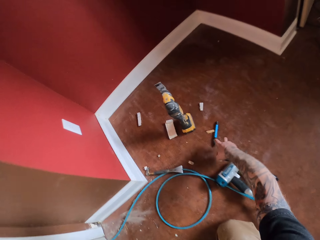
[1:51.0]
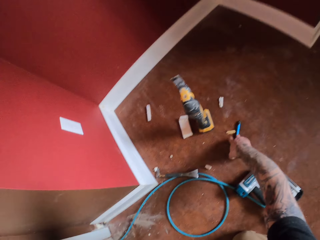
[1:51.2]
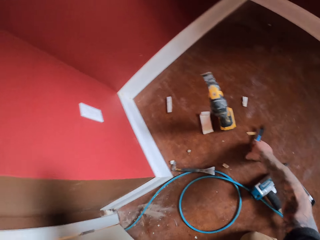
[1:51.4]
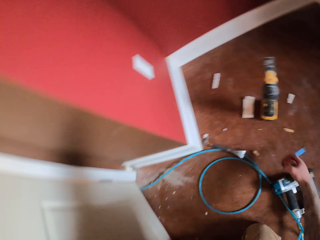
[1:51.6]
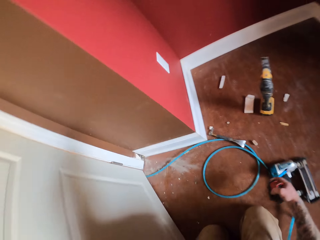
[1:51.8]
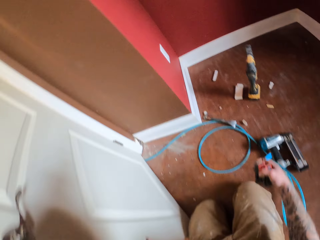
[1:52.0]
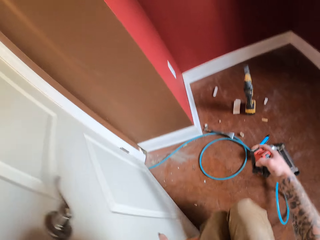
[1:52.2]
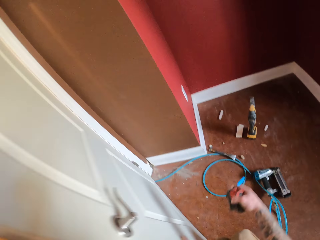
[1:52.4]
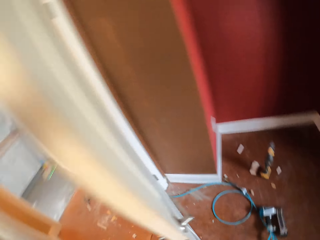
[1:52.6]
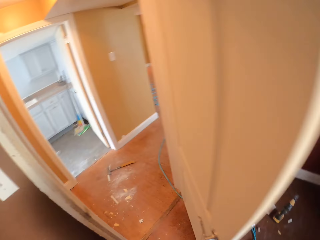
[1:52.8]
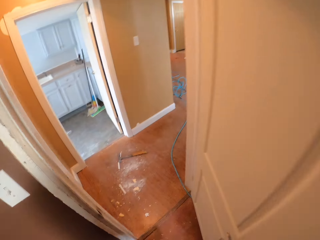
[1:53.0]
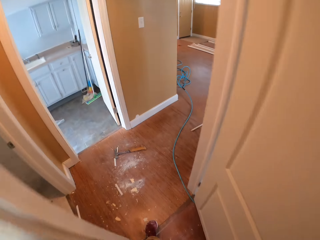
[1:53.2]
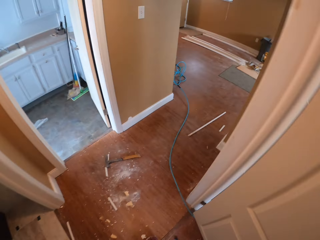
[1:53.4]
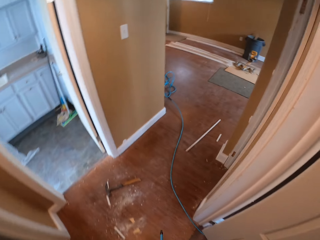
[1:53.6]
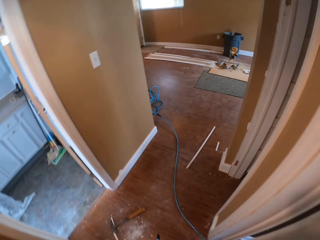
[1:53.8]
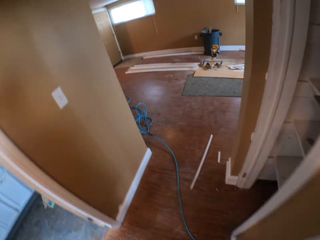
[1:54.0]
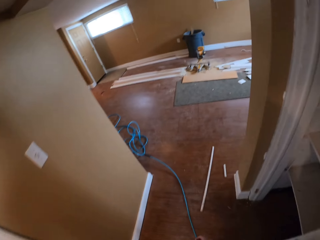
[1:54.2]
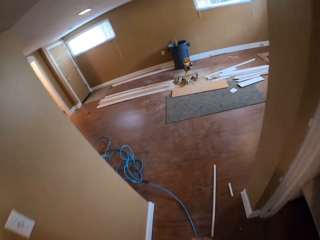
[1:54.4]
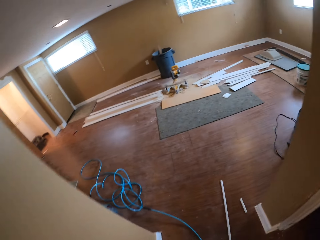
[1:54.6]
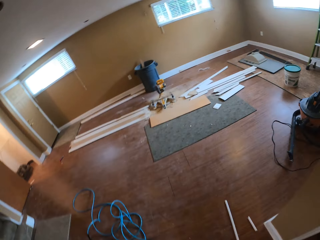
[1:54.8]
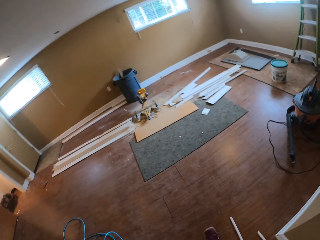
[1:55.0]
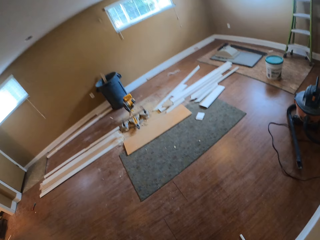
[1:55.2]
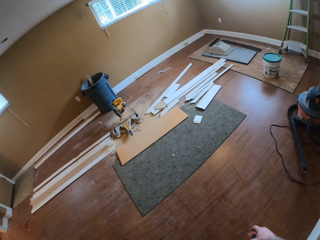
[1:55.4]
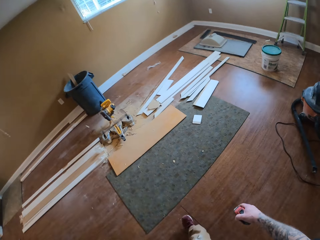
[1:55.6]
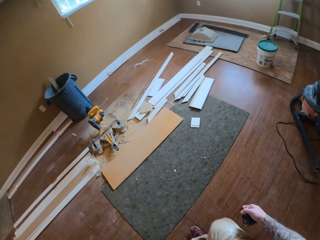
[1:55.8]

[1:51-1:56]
The camera wearer picks up a pen on the floor. They walk around the room.

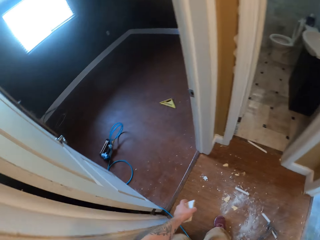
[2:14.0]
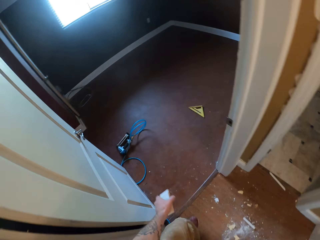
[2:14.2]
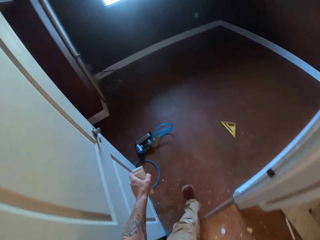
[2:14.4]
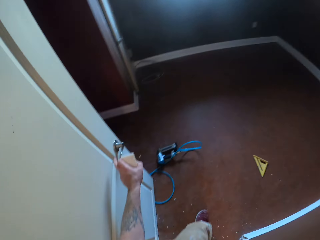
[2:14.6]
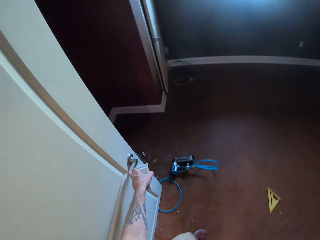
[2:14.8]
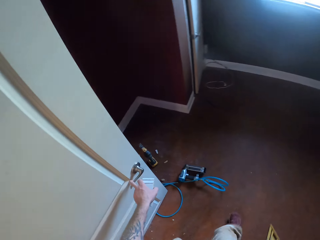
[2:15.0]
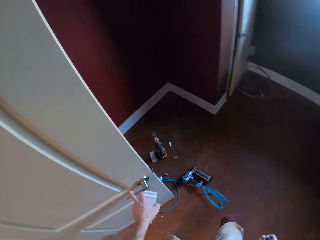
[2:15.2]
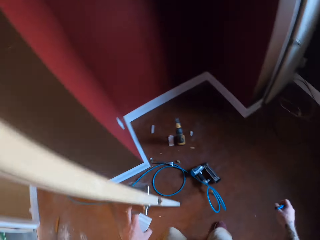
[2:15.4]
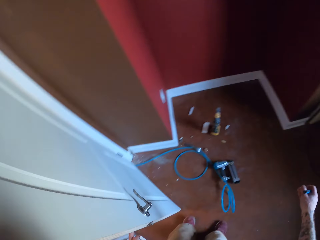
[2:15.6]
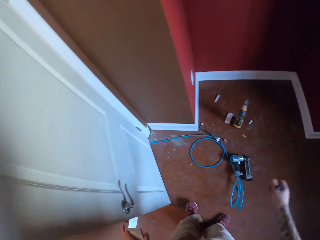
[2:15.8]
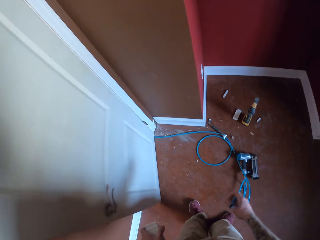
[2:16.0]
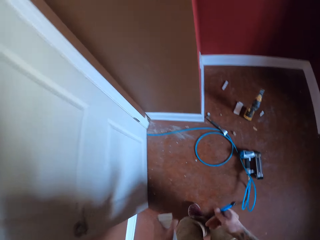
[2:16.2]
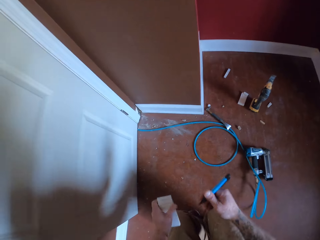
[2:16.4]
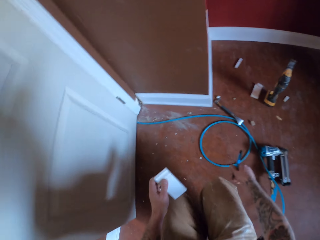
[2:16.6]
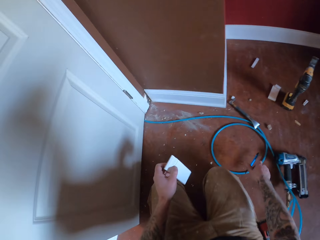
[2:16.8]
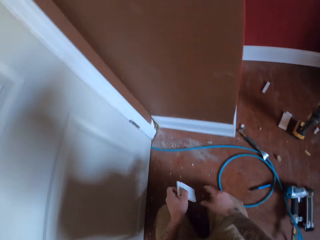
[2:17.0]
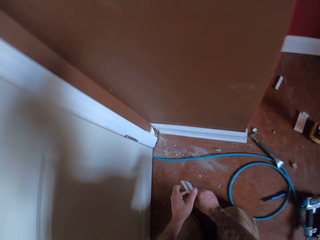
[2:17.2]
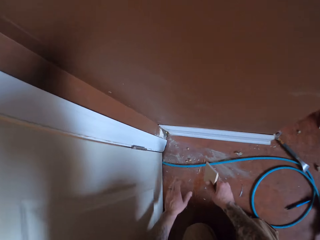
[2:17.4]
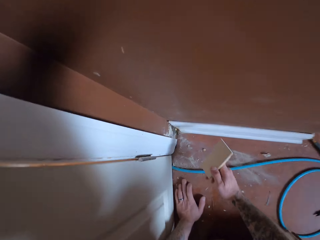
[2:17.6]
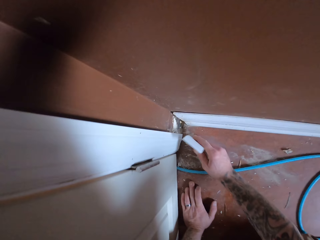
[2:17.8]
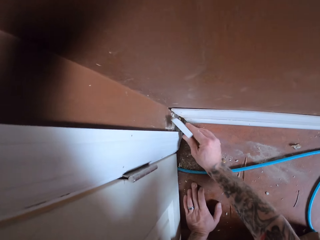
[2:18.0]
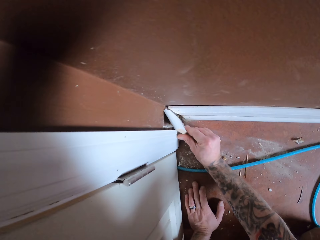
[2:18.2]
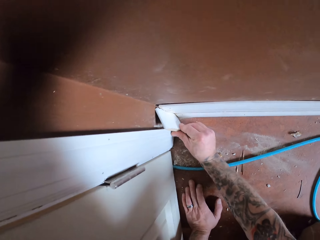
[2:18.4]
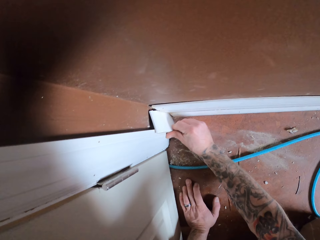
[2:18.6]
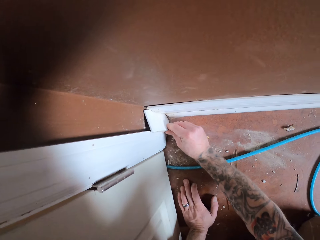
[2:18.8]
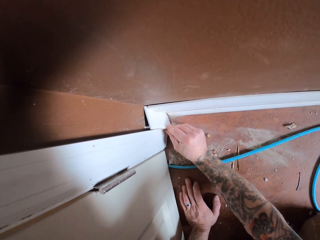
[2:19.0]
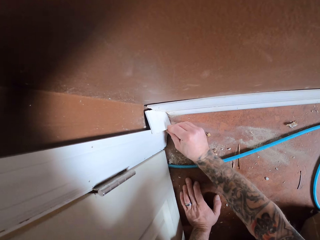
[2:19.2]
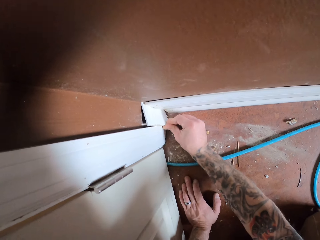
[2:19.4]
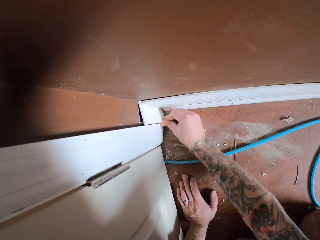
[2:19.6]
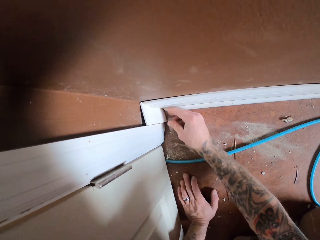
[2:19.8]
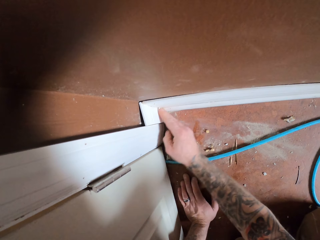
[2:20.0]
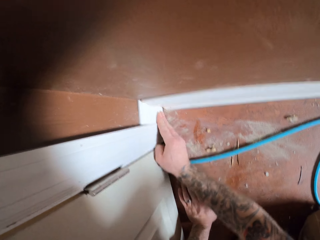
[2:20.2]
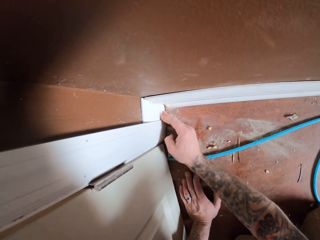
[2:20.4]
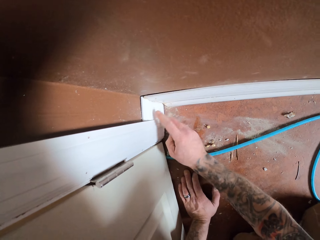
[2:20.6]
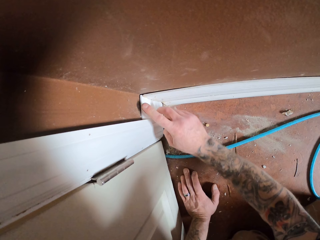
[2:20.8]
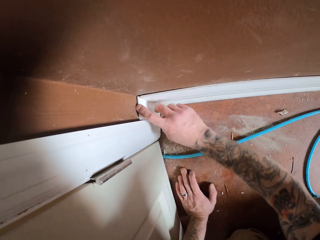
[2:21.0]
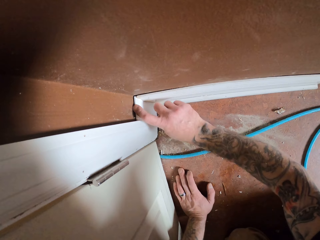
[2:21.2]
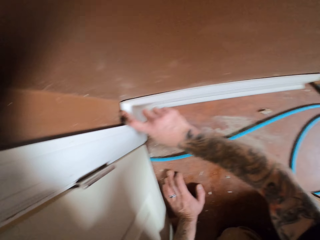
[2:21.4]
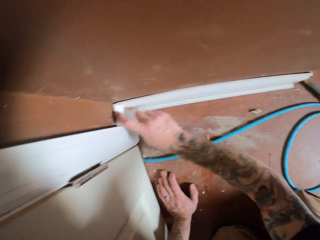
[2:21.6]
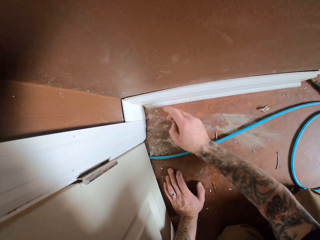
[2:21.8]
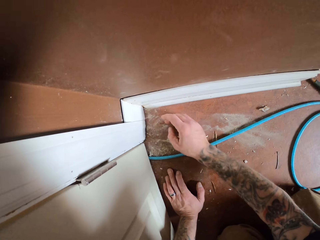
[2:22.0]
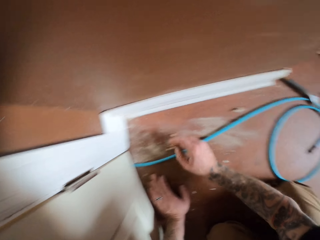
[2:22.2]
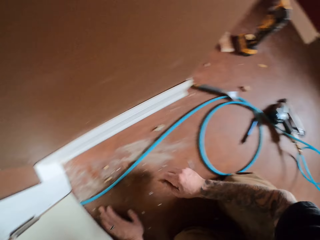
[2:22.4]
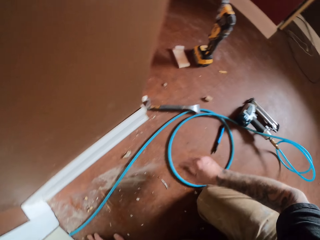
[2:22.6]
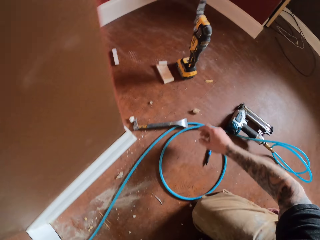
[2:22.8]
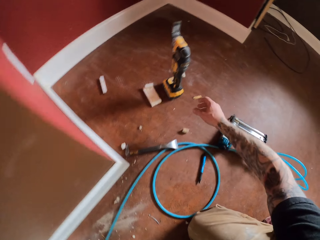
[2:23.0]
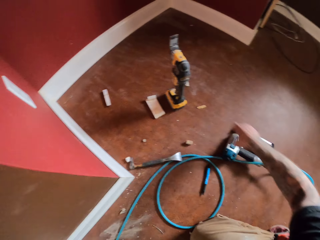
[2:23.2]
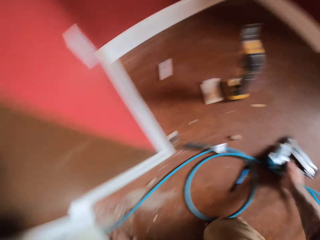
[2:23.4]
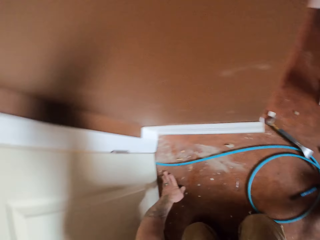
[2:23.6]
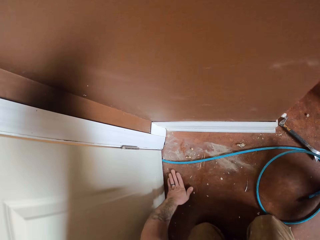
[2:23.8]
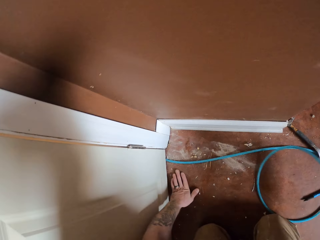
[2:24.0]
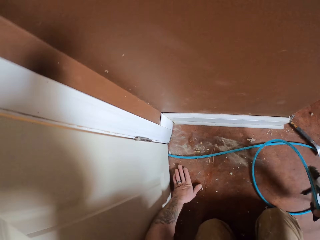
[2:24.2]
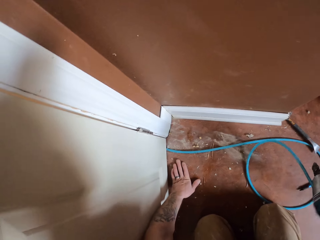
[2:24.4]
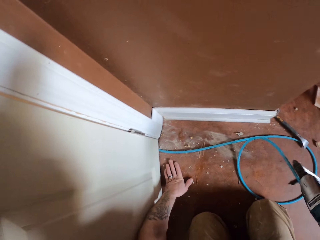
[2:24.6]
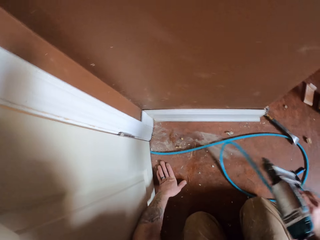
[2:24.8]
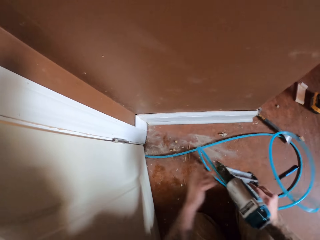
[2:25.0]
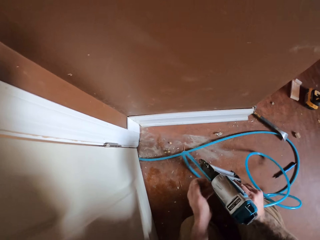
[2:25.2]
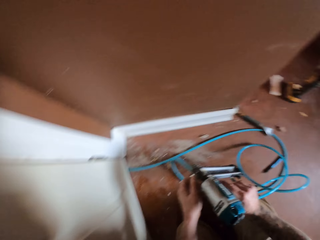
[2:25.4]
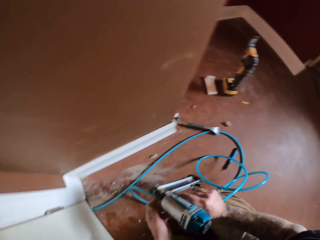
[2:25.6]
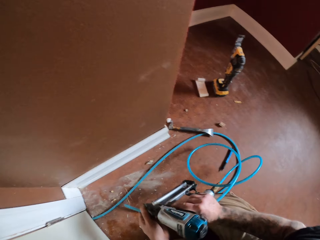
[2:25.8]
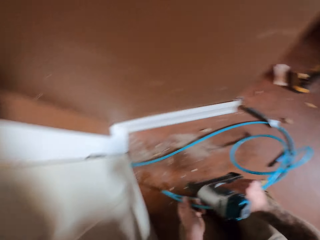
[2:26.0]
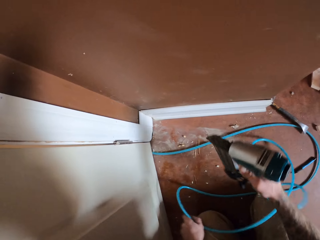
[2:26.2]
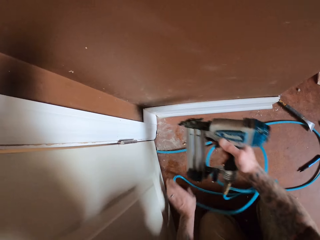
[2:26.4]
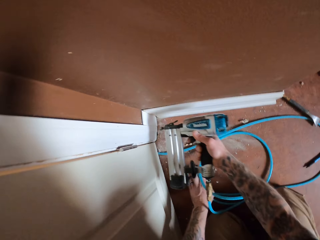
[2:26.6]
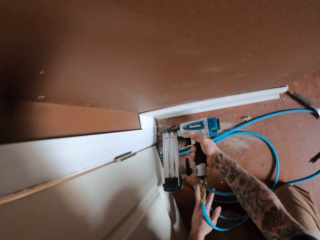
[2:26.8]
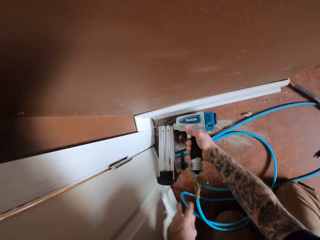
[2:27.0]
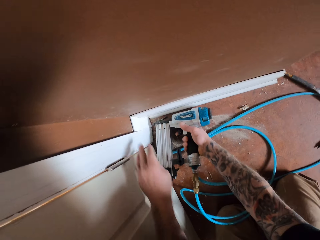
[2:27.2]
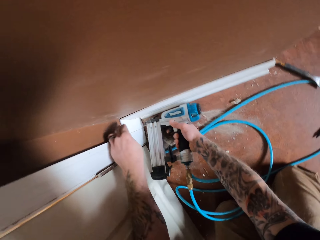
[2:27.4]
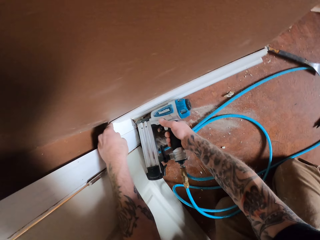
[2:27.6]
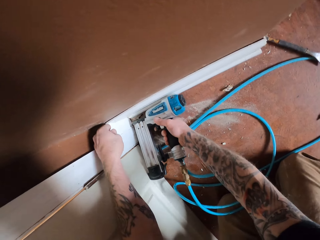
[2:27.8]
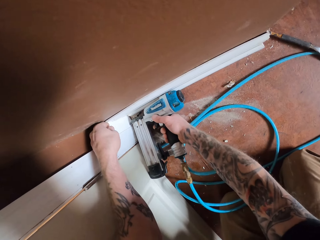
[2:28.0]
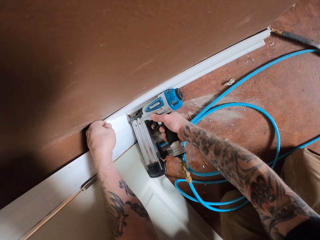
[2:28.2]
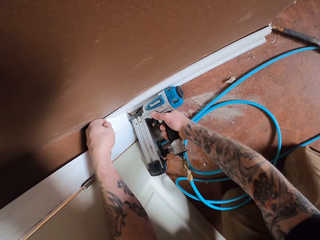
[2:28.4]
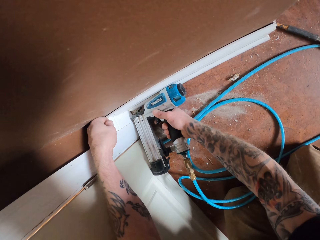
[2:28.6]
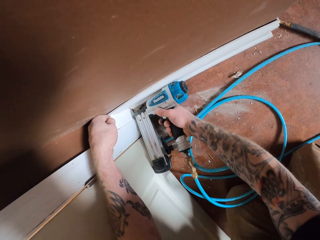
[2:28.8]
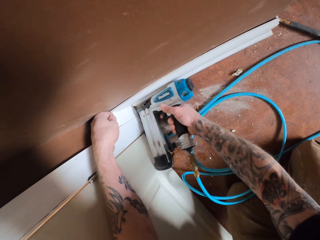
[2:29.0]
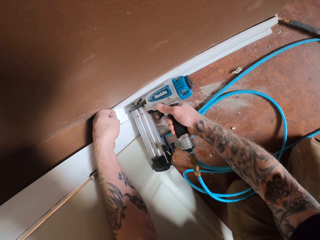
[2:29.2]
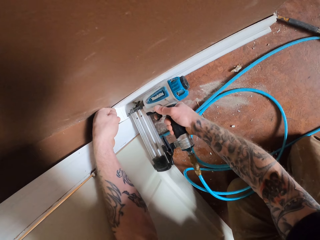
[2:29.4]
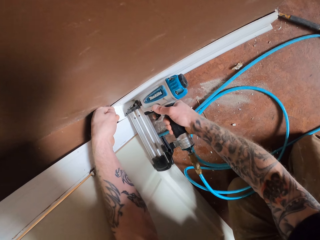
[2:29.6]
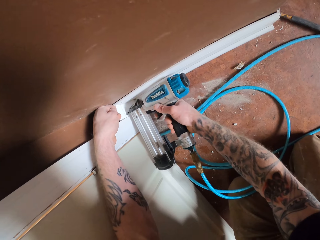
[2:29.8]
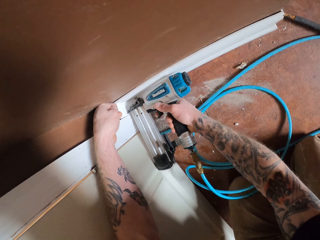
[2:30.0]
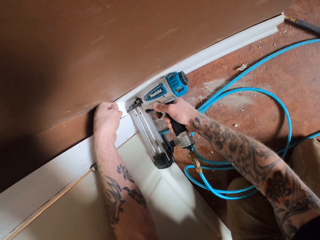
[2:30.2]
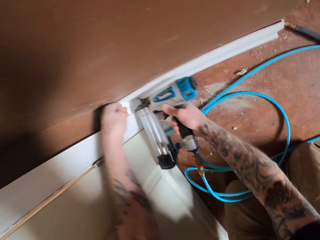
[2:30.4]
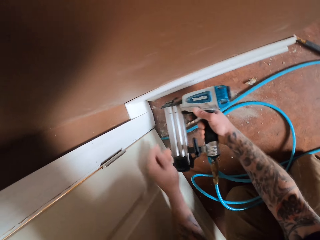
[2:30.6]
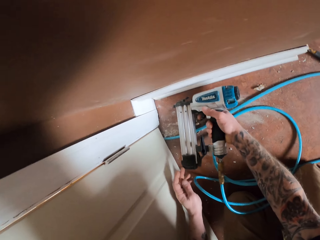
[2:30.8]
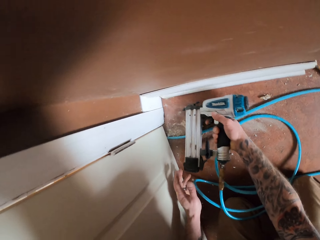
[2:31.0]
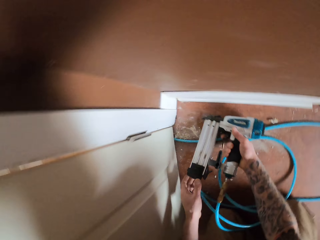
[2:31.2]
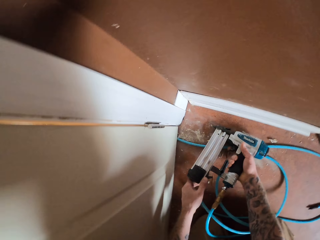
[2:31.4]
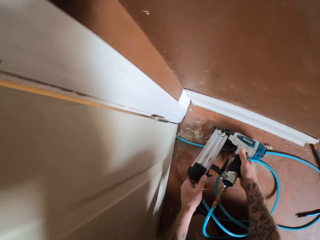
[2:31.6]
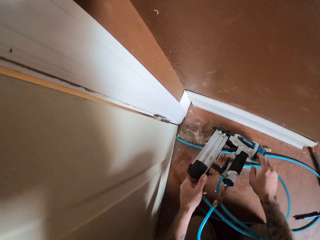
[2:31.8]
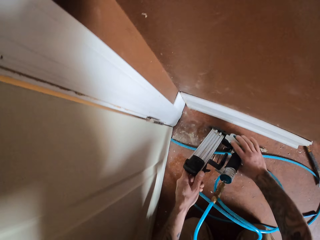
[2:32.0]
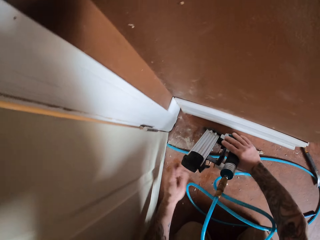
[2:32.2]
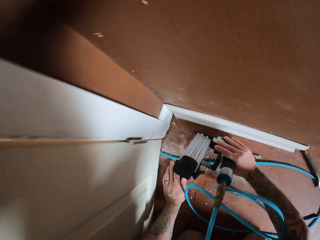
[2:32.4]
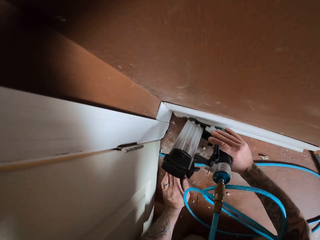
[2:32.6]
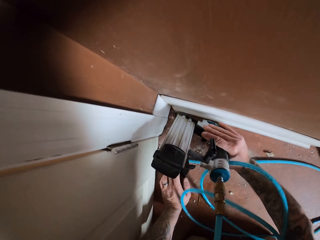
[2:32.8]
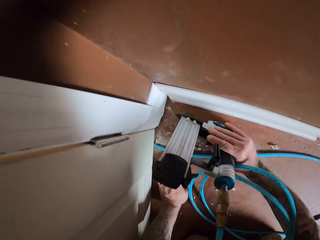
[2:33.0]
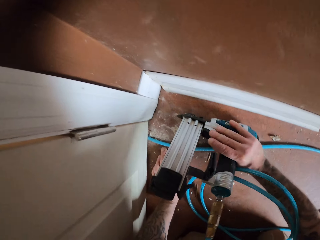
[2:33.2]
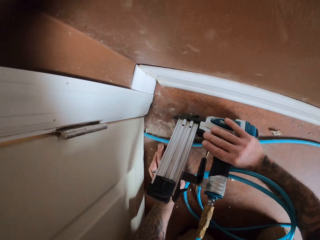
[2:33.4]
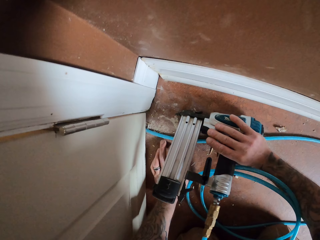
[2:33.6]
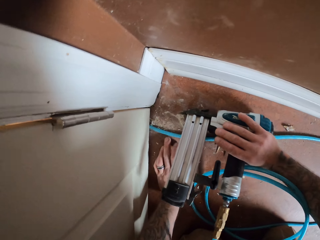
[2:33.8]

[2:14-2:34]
The camera wearer closes the door. They kneel down on the floor. They drop the pen on the floor. They insert the wood in the jamb door. They fix the piece of baseboard on the wall. They pick the nail gun from the floor. They nail the wood to the wall with the nail gun. They drill a hole on the baseboard. They drill a hole on the baseboard again.
